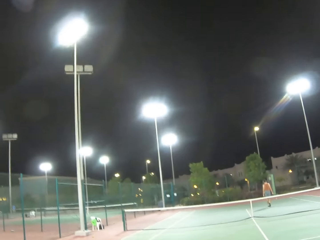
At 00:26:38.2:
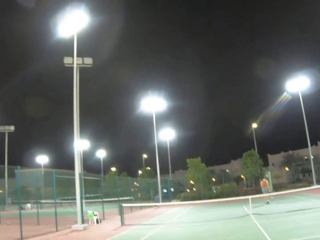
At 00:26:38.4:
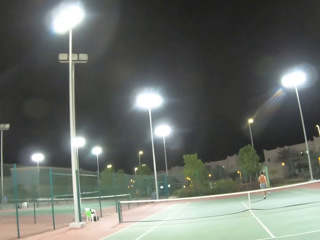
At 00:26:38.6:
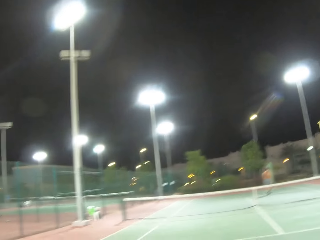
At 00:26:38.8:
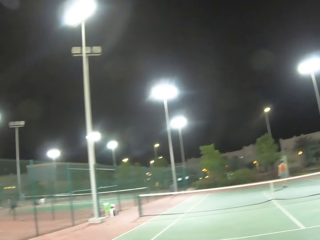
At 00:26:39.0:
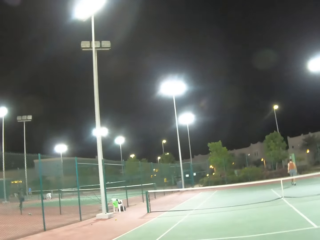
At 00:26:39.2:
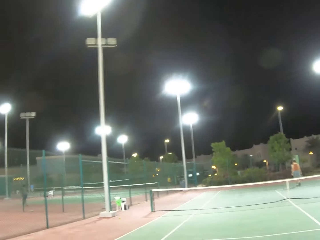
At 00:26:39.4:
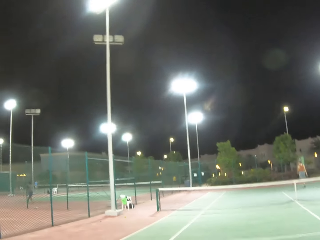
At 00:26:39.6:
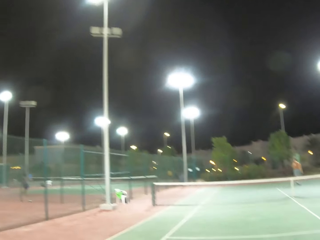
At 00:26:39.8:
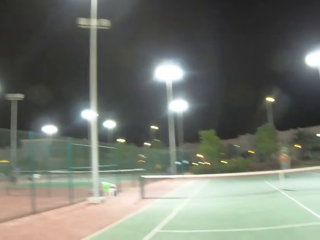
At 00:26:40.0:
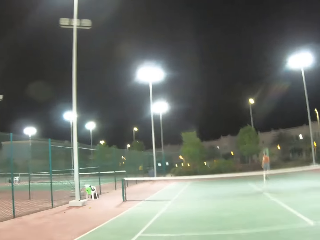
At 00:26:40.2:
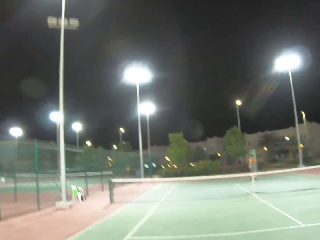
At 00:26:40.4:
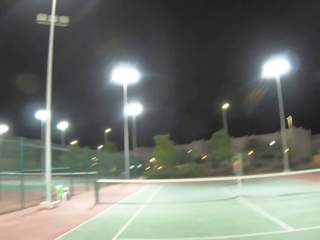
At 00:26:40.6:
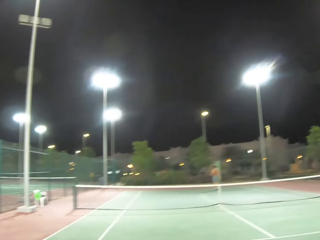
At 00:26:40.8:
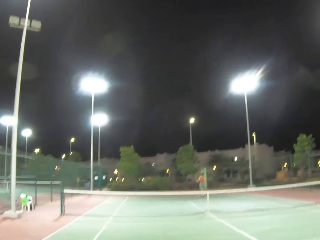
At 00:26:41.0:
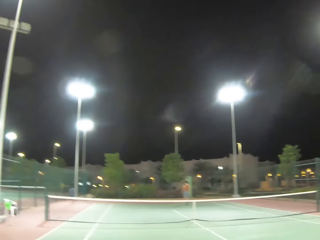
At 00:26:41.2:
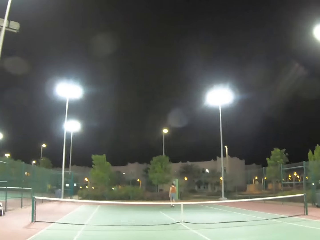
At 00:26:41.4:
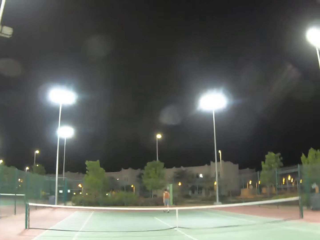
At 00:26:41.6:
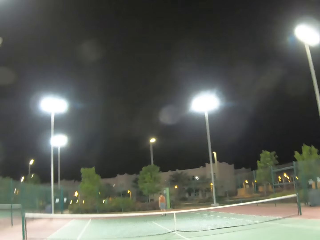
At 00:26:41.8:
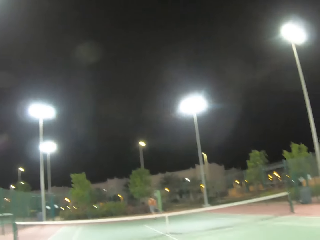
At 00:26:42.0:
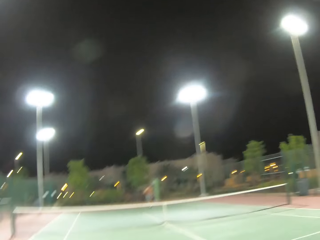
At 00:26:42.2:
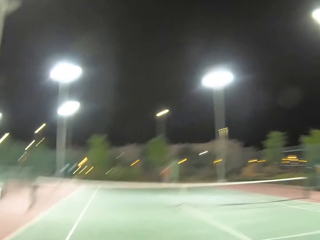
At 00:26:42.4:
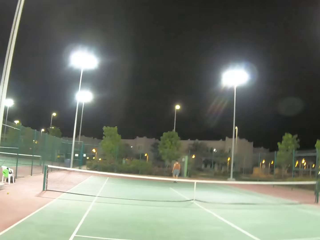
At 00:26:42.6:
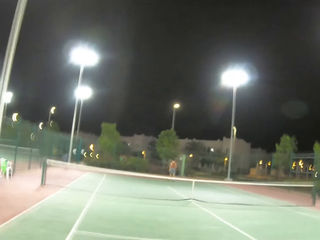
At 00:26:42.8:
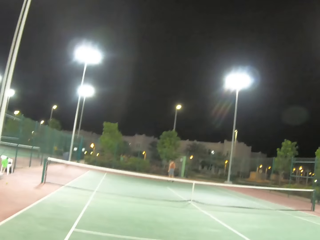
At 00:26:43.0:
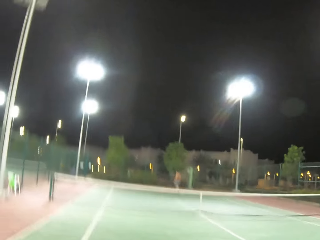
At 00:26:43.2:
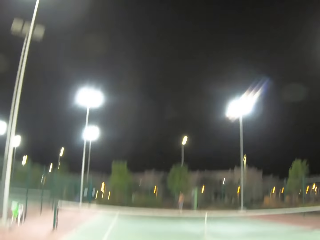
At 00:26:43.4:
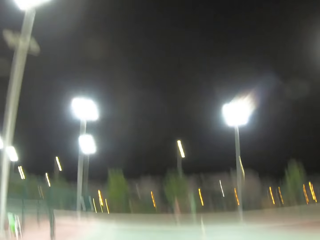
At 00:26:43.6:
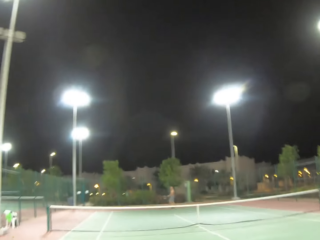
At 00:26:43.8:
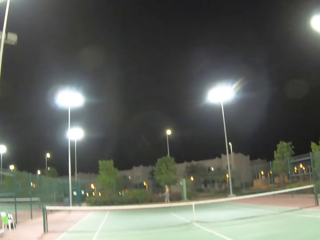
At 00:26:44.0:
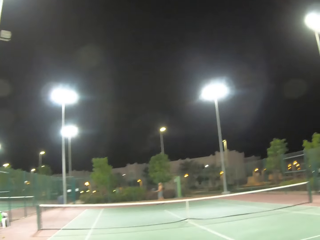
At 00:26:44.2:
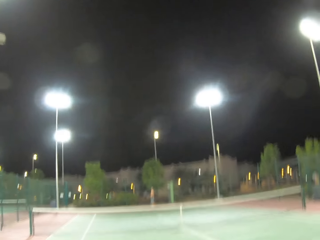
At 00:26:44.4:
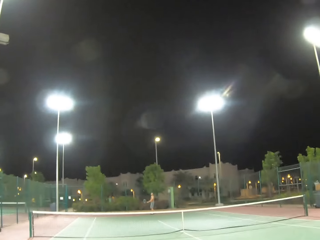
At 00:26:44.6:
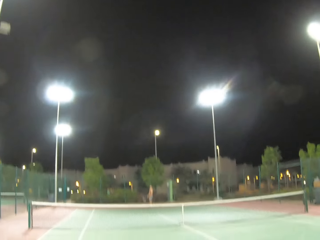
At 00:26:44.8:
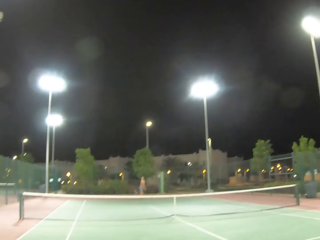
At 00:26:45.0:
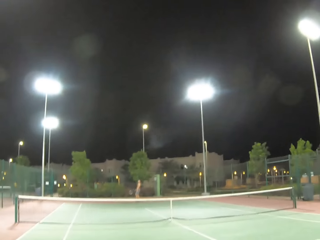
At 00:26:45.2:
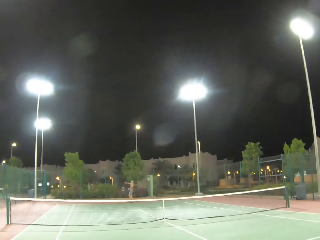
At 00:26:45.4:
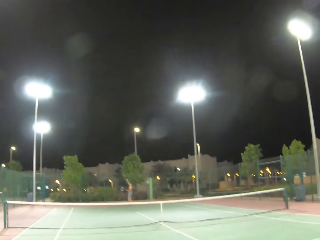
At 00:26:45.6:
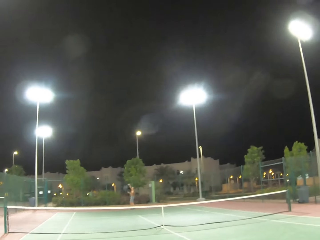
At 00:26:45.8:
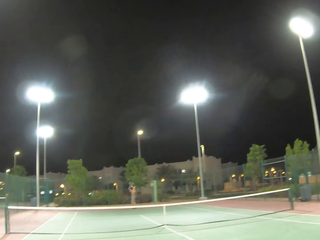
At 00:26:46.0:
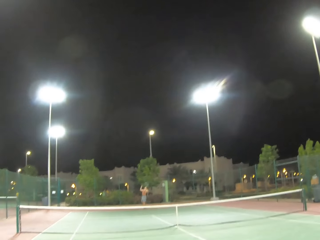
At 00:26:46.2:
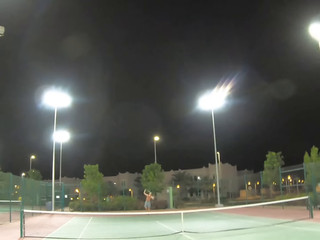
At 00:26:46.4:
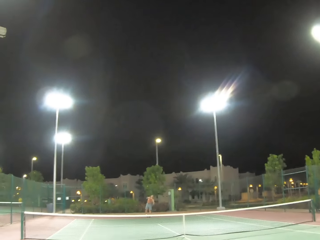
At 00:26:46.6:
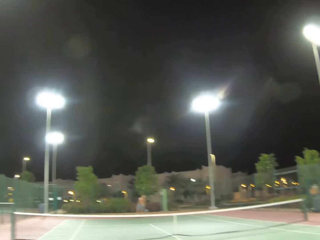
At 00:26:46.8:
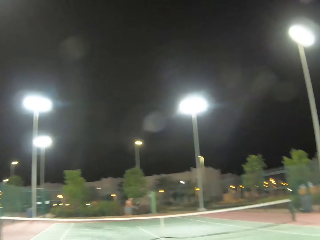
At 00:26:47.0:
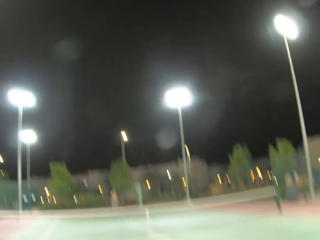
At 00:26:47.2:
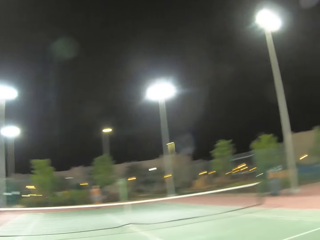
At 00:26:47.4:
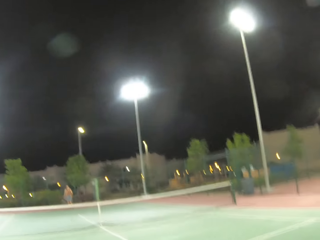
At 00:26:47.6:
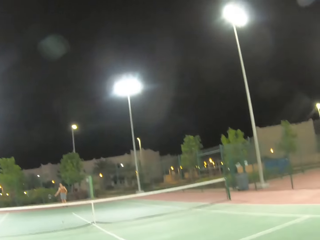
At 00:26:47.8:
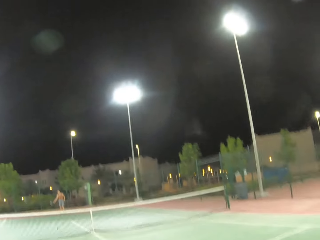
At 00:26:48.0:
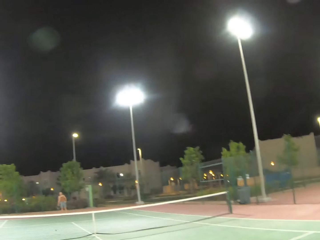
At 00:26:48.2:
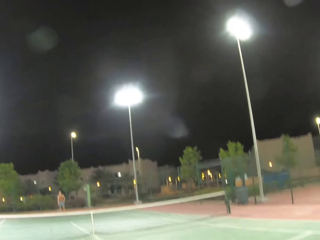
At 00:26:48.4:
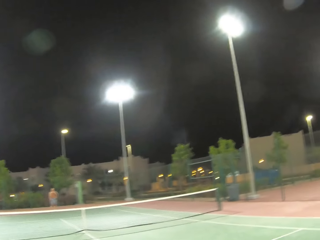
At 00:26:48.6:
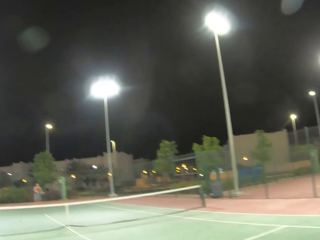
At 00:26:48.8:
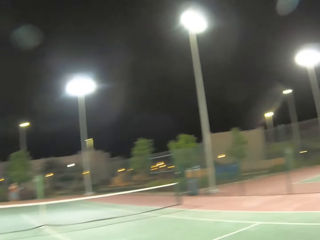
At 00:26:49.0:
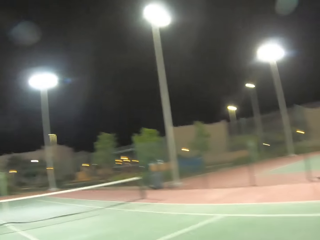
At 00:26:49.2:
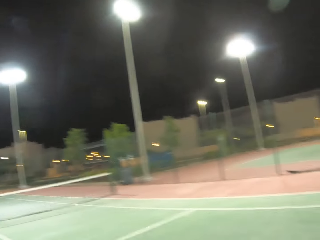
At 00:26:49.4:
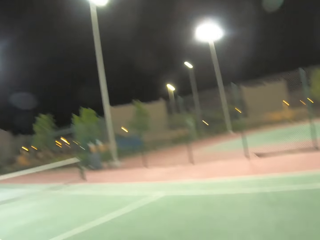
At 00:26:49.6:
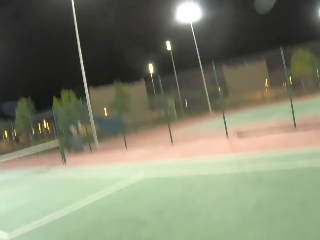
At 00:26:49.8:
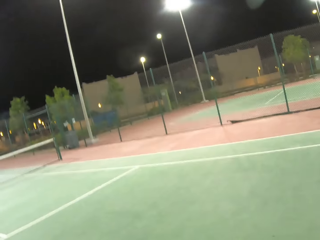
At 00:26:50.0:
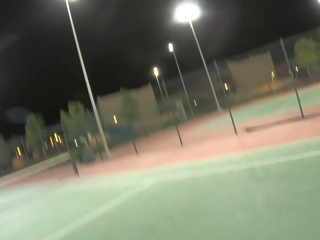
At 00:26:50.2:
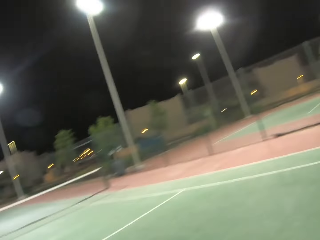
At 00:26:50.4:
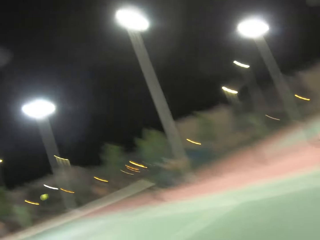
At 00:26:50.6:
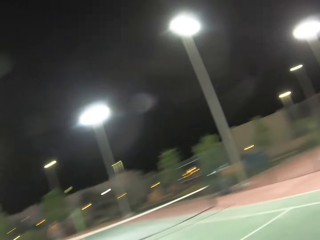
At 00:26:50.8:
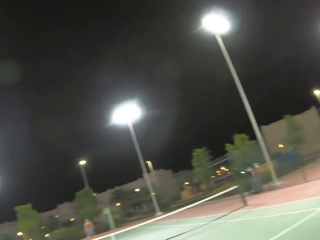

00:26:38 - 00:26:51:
A person walks around in the tennis court. The camera wearer walks around on the tennis court. The person serves a tennis ball in the court.

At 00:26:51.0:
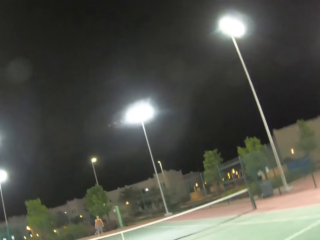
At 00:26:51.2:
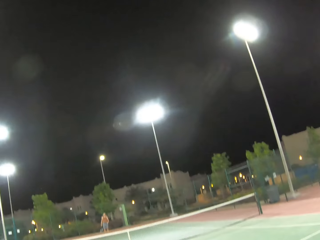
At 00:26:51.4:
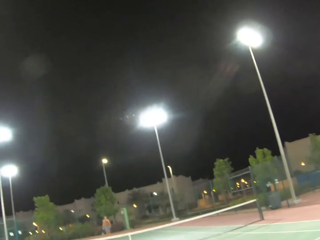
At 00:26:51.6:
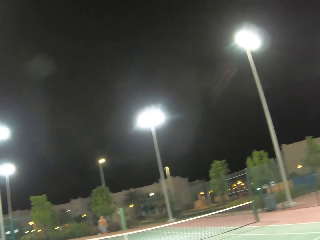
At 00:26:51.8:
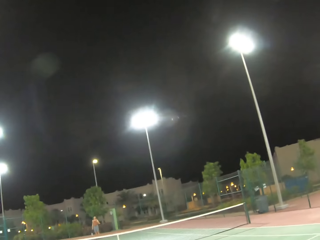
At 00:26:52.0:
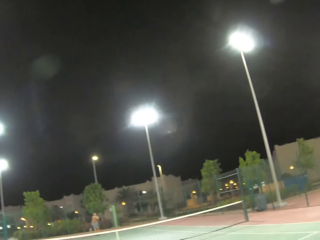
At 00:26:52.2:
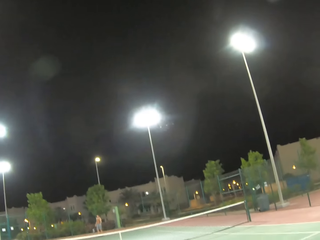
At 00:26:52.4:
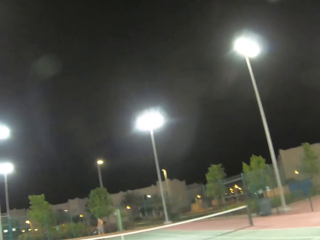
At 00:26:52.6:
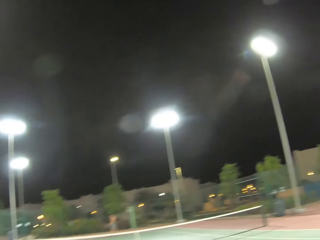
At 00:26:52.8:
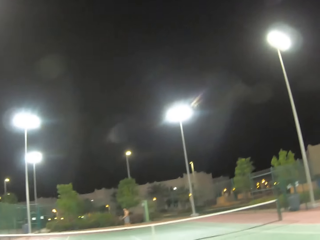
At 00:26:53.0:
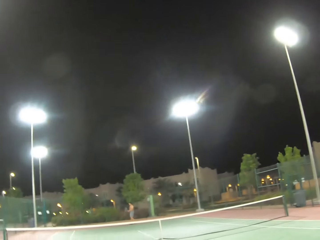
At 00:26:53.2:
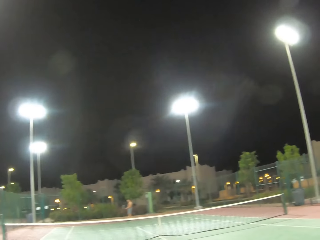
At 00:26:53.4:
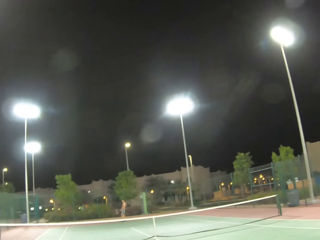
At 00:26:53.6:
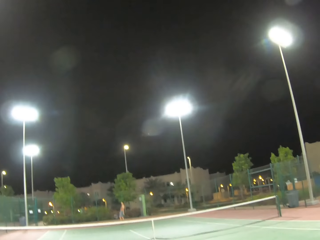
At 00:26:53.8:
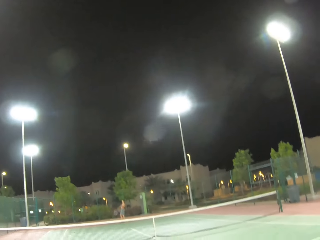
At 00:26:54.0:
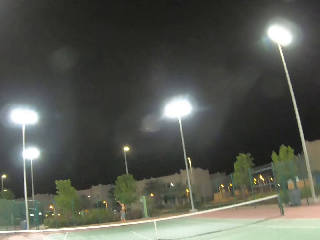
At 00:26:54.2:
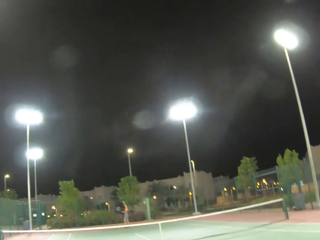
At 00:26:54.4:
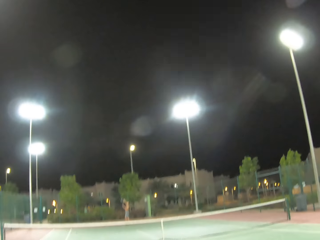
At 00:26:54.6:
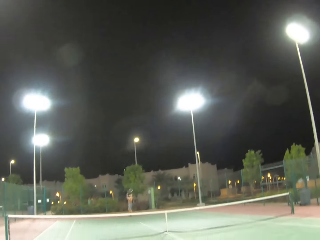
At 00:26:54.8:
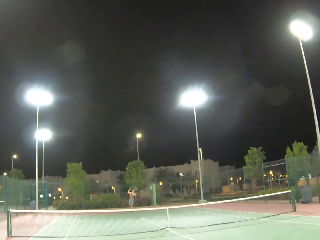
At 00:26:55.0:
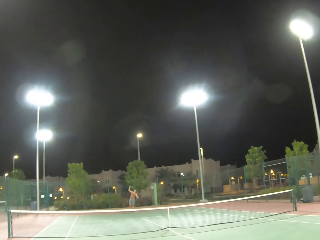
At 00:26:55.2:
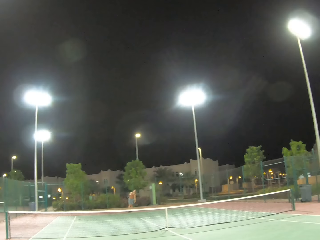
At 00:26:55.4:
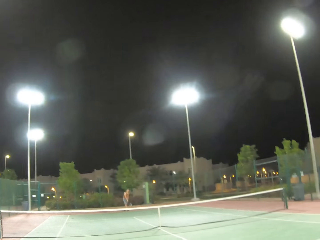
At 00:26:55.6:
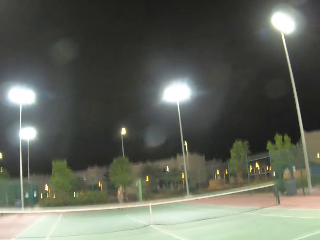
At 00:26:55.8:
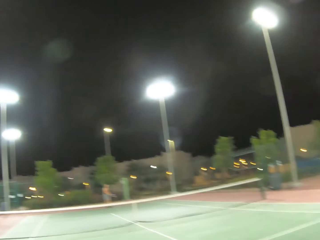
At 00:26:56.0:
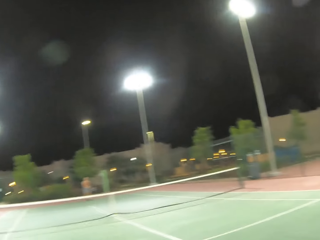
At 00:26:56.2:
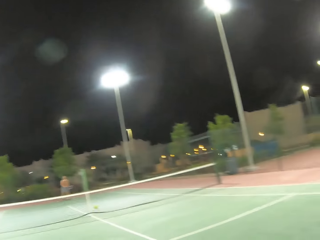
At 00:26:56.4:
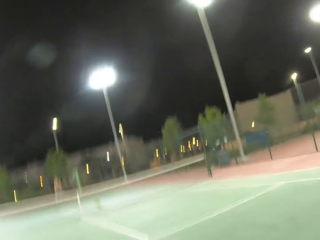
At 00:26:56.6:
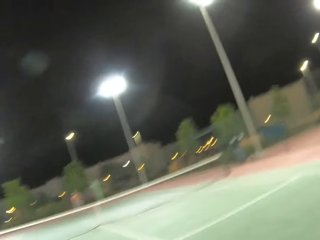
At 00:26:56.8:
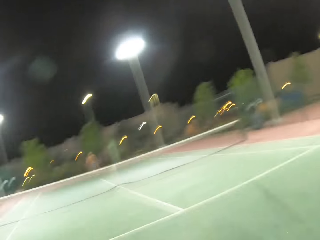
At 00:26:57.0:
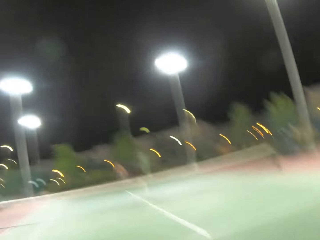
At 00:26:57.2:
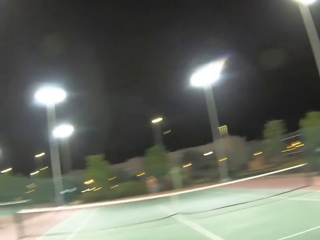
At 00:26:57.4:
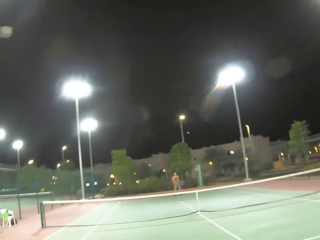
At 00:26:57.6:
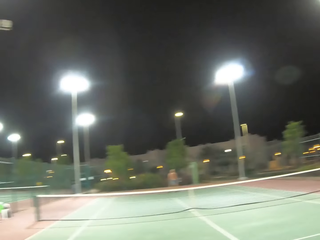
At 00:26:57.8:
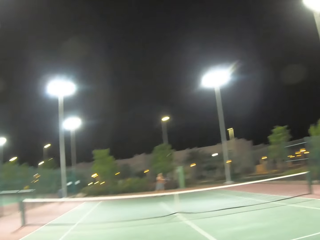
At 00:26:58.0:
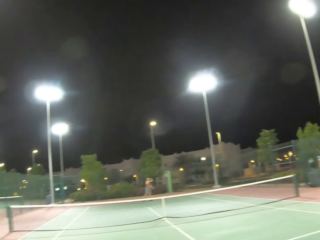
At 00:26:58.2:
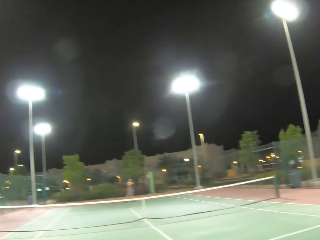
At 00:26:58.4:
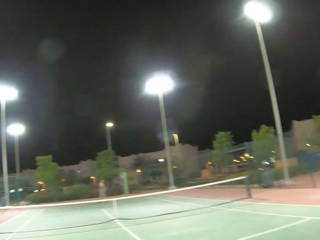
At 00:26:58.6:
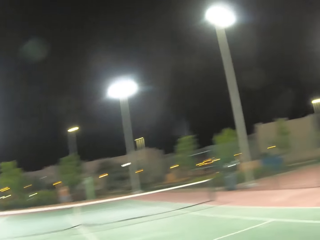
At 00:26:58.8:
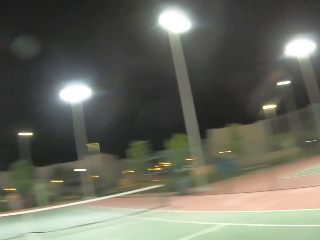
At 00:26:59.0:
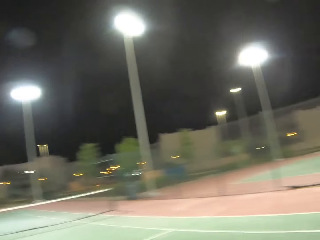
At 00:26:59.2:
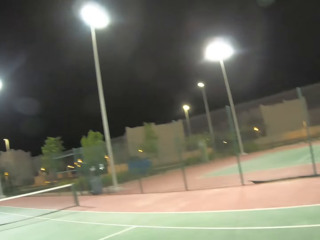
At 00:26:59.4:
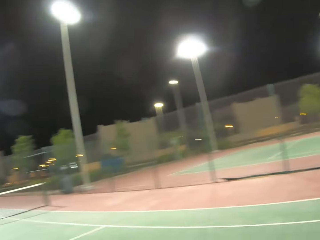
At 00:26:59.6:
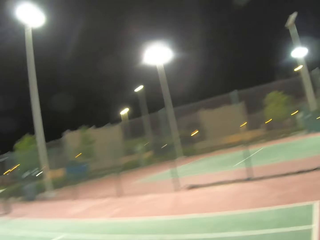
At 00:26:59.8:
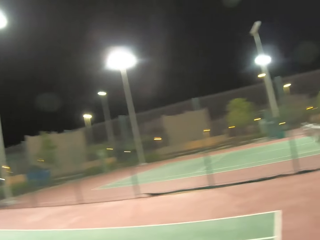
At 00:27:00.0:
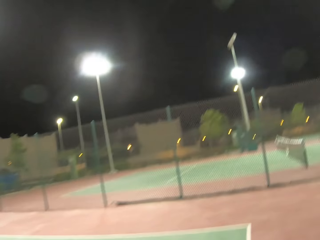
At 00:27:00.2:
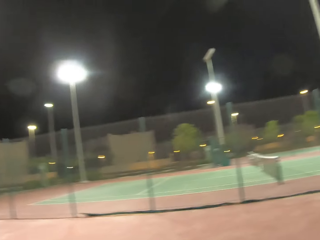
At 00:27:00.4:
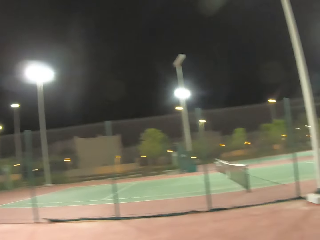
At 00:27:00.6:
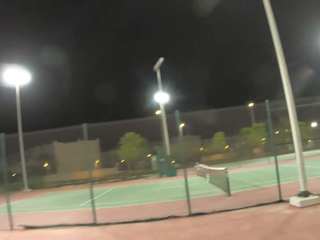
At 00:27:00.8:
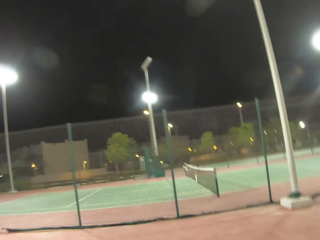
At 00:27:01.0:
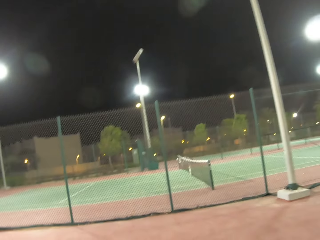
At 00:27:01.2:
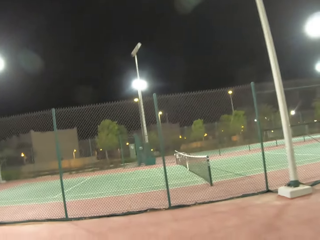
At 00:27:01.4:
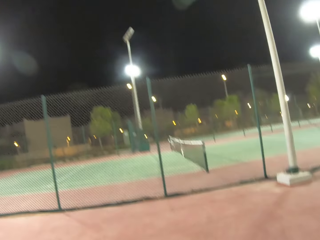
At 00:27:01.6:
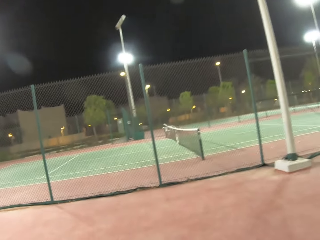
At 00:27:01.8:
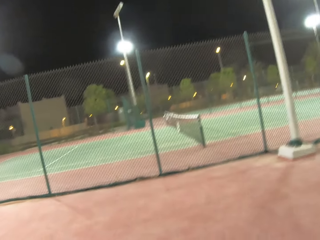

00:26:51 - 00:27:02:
A person serves a tennis ball in the court. The camera wearer plays tennis with the person.
